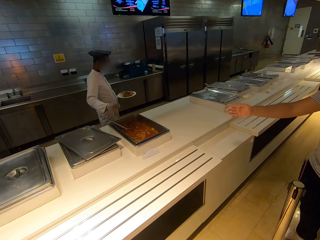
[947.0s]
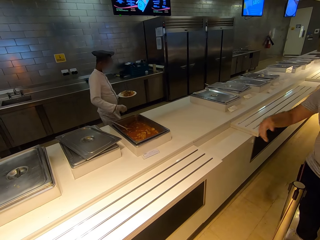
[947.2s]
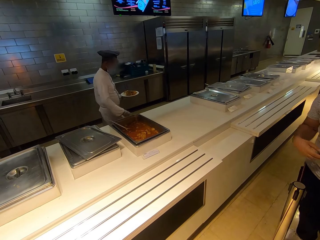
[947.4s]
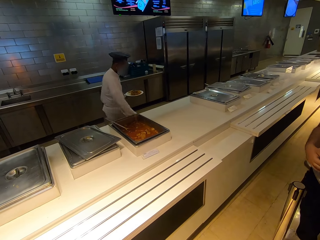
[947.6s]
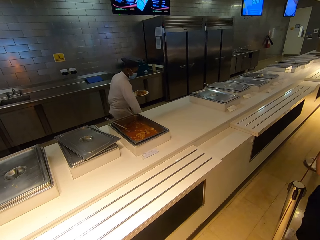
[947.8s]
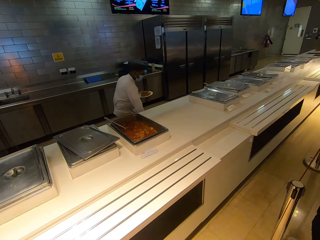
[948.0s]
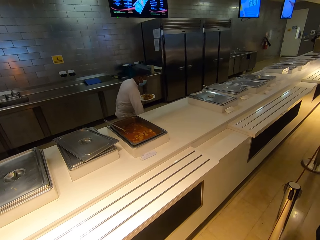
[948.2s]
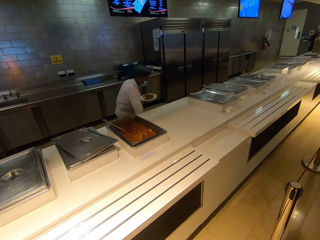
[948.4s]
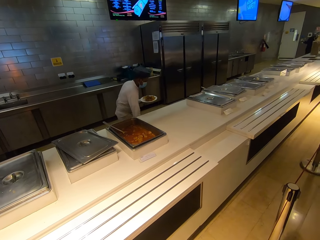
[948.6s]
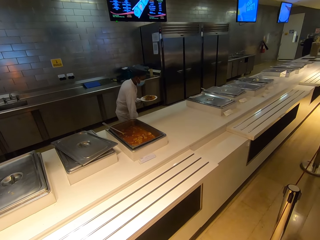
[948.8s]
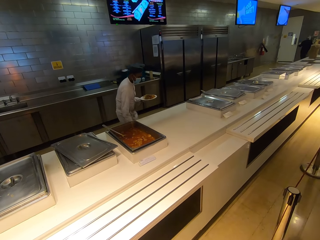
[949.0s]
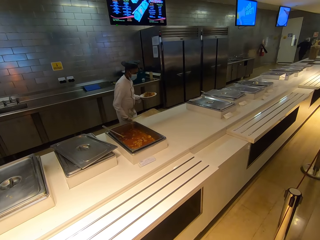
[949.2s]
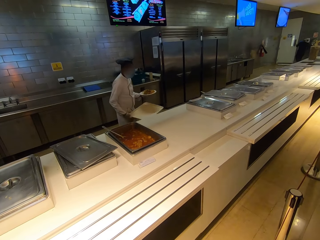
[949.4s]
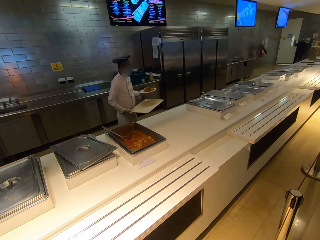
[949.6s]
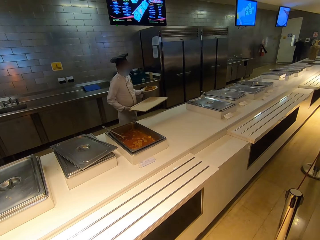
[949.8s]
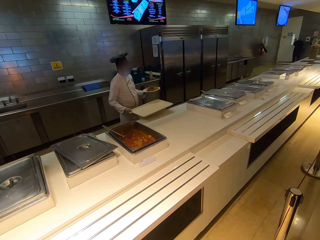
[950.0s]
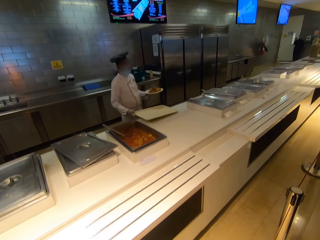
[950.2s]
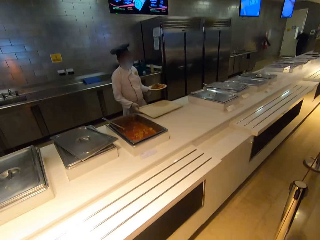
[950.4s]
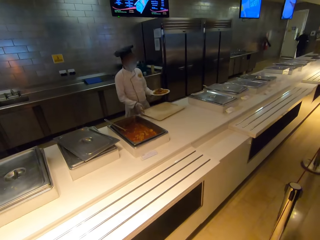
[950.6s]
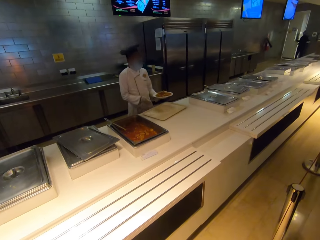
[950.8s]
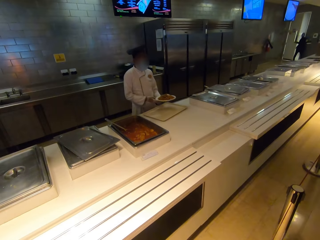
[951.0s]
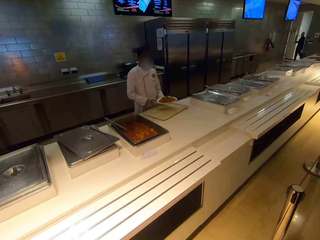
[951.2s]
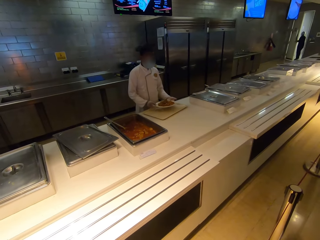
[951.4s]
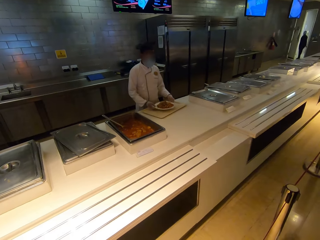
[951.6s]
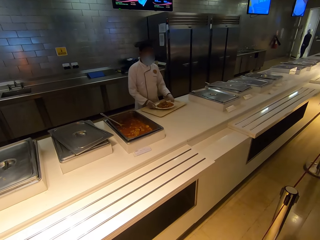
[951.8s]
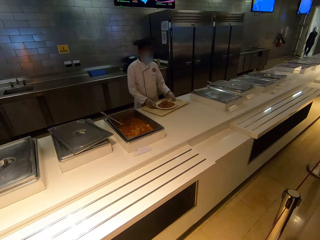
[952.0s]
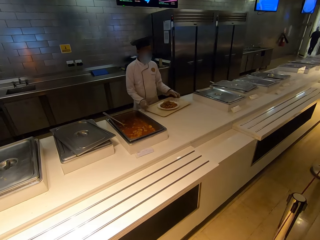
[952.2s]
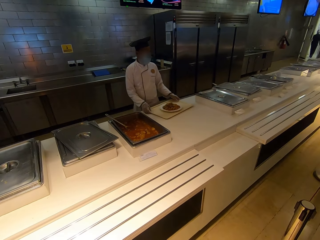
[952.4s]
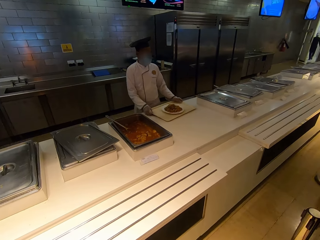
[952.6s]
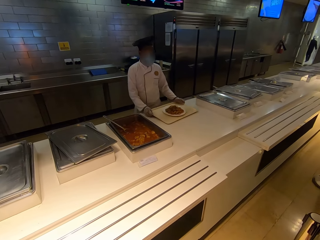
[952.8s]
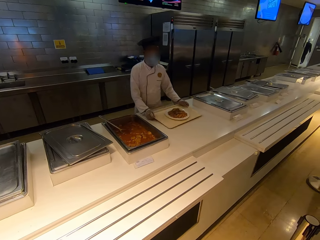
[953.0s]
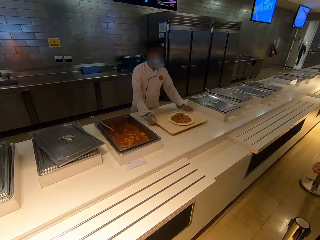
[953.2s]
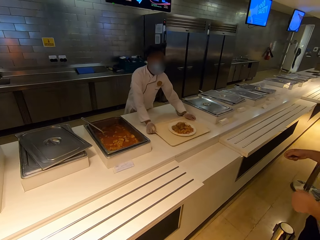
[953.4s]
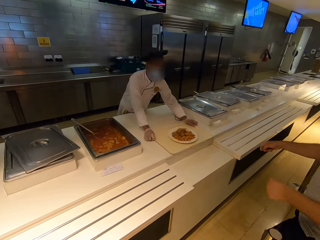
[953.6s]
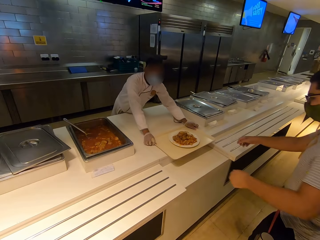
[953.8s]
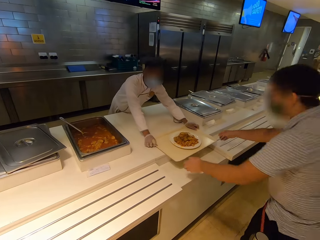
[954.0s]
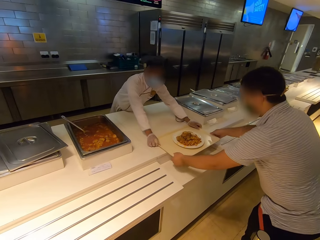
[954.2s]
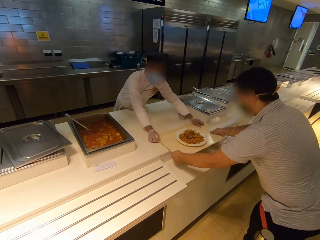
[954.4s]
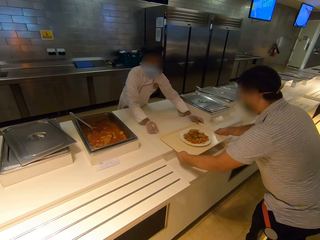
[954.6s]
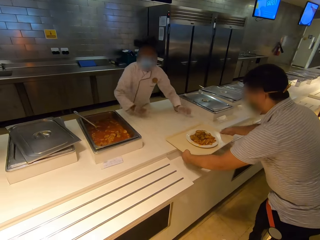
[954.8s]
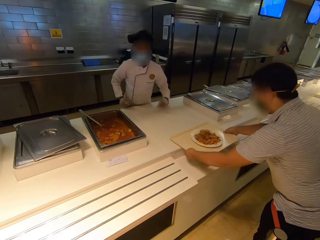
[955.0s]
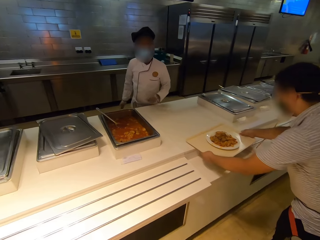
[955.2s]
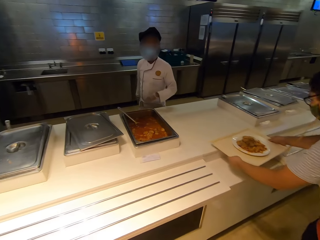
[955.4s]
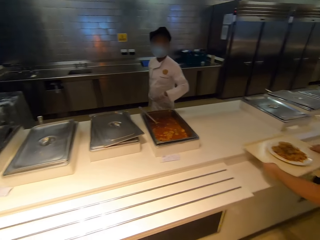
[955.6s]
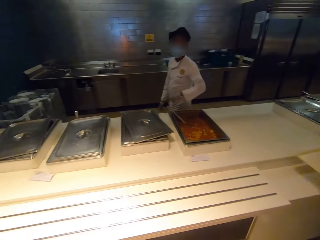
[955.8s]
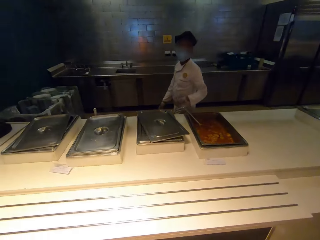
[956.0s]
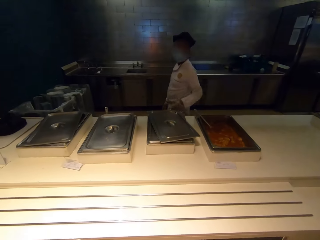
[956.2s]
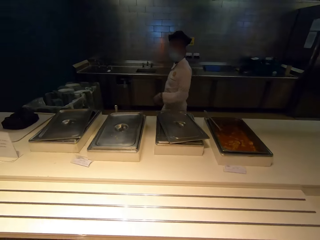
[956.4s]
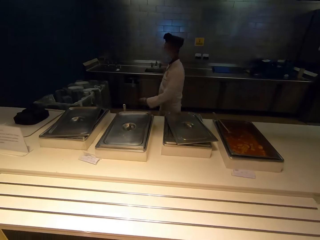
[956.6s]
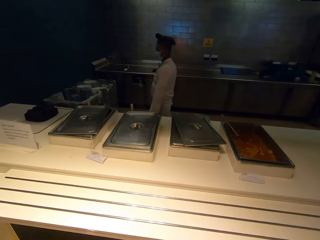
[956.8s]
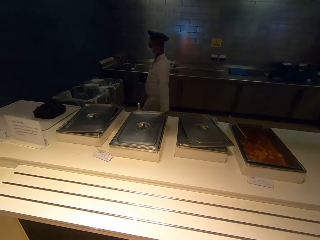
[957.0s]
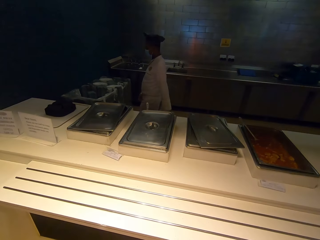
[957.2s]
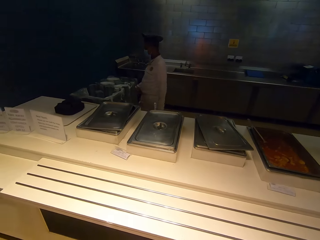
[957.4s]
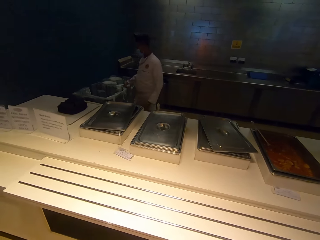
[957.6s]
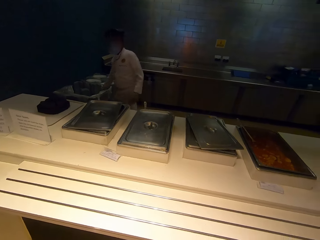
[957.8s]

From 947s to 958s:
A chef picks up a tray. The chef puts the tray on the kitchen counter. The chef puts a plate on the tray. The chef gives a man the tray. The man picks up the tray. The chef walks around.

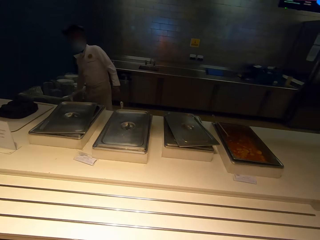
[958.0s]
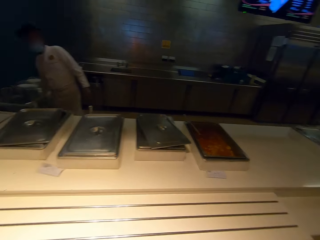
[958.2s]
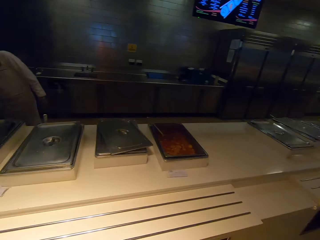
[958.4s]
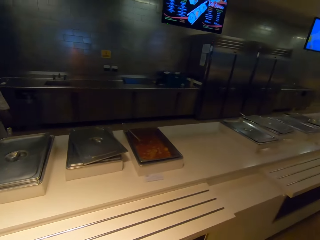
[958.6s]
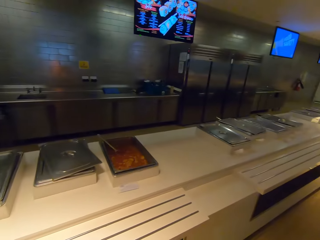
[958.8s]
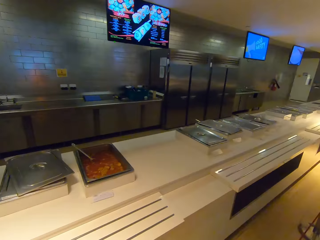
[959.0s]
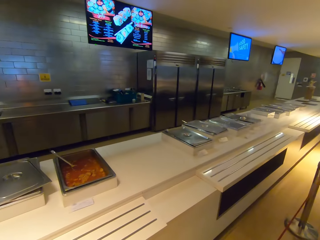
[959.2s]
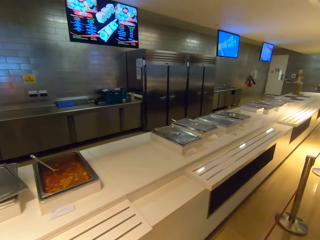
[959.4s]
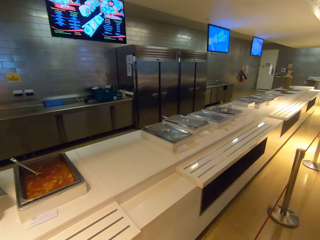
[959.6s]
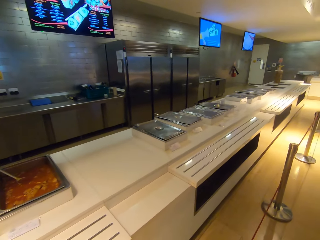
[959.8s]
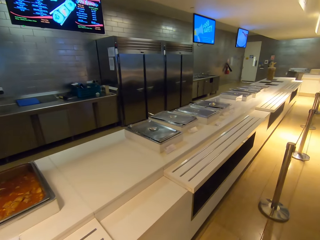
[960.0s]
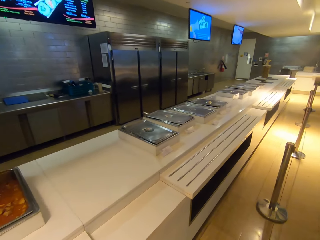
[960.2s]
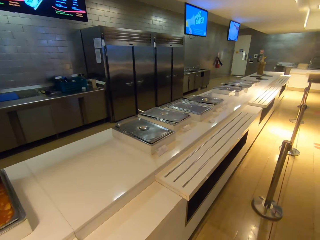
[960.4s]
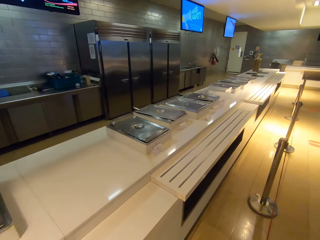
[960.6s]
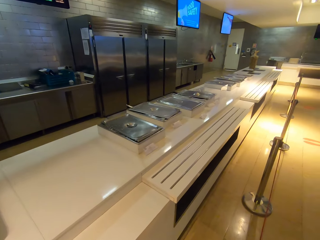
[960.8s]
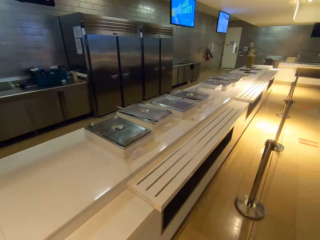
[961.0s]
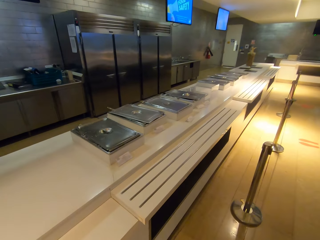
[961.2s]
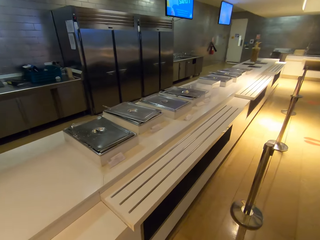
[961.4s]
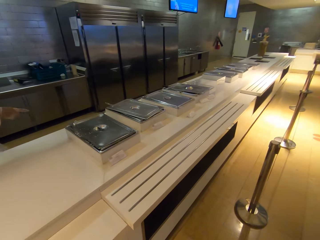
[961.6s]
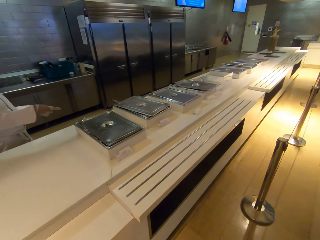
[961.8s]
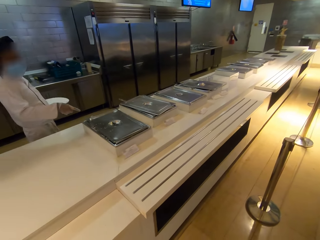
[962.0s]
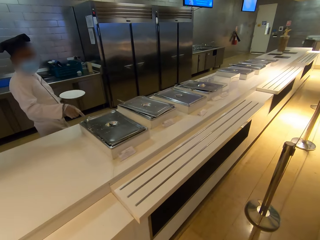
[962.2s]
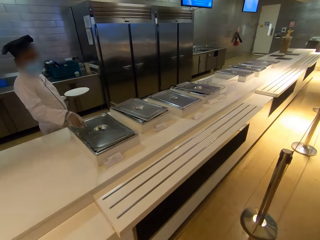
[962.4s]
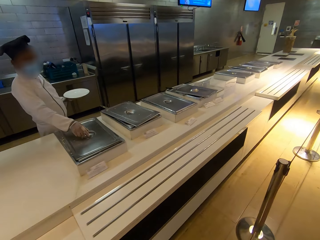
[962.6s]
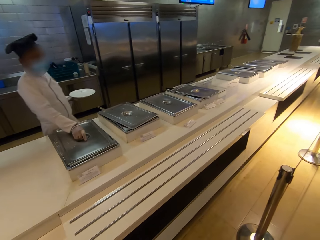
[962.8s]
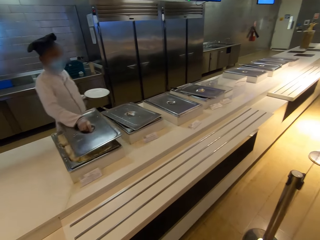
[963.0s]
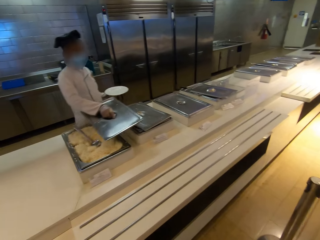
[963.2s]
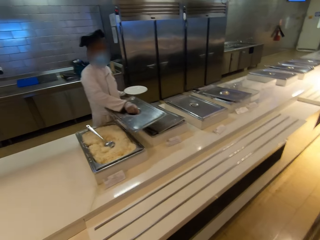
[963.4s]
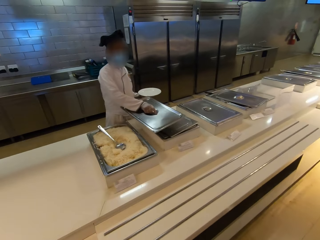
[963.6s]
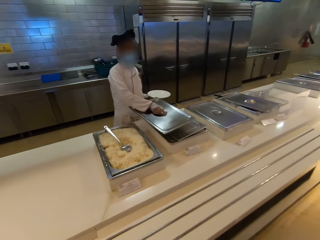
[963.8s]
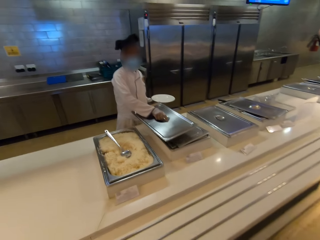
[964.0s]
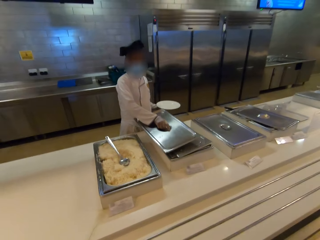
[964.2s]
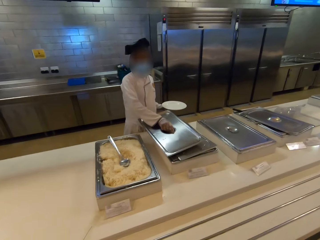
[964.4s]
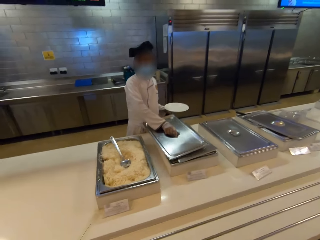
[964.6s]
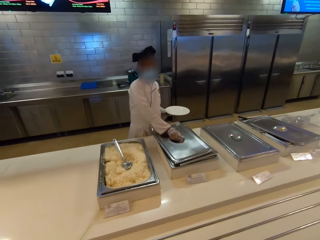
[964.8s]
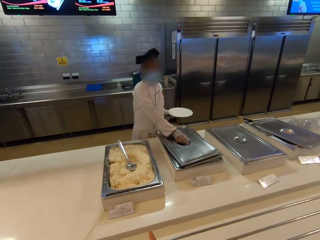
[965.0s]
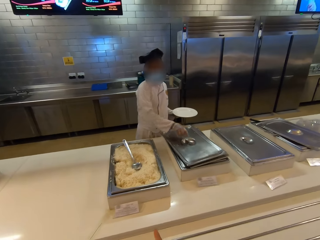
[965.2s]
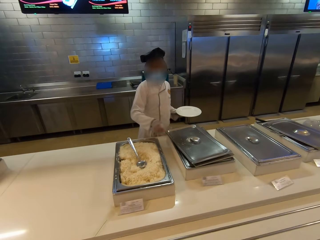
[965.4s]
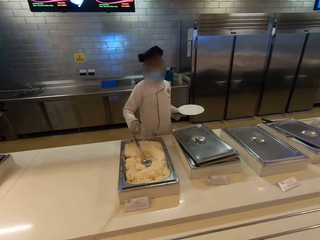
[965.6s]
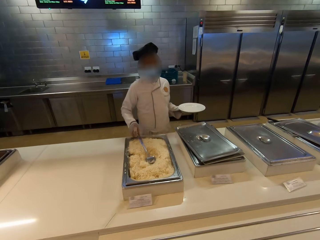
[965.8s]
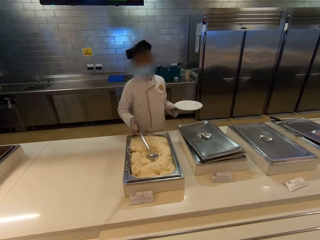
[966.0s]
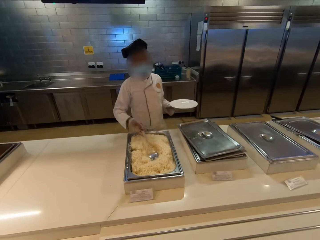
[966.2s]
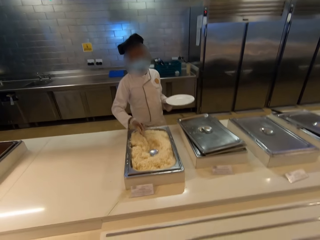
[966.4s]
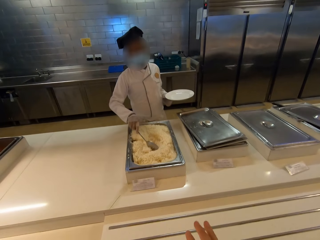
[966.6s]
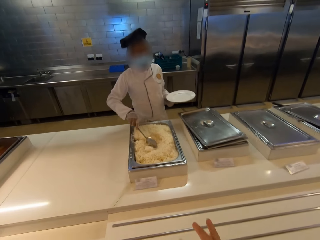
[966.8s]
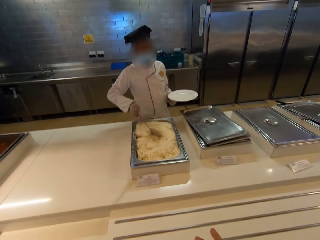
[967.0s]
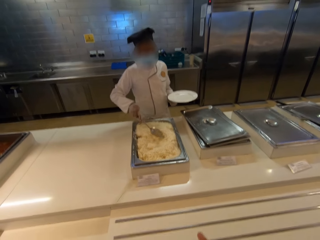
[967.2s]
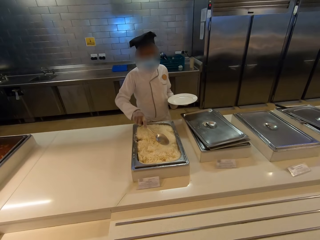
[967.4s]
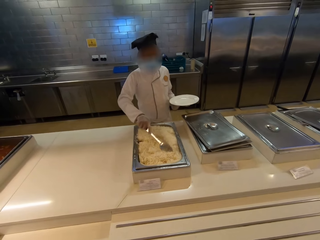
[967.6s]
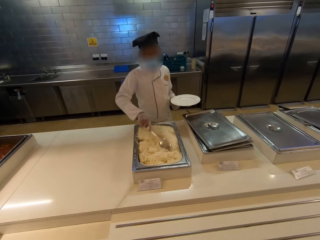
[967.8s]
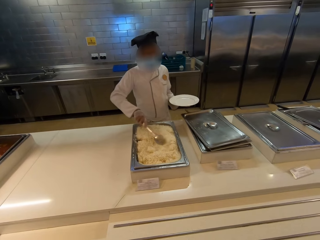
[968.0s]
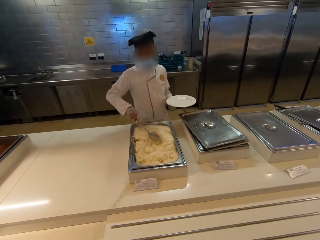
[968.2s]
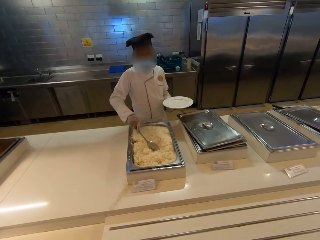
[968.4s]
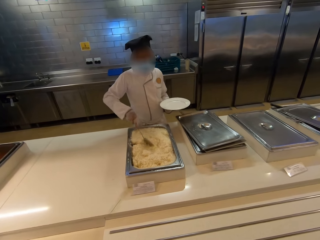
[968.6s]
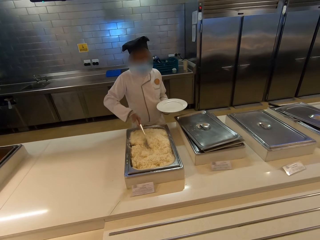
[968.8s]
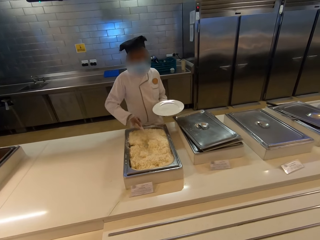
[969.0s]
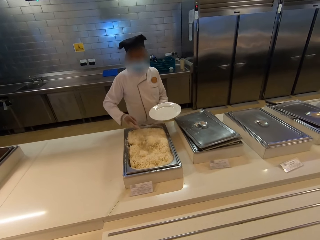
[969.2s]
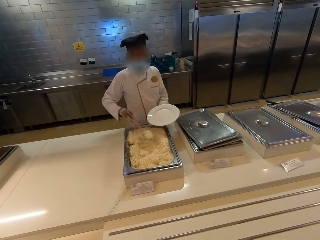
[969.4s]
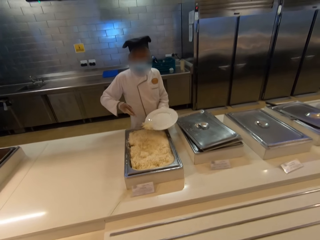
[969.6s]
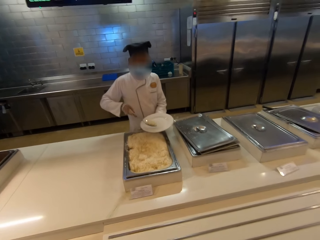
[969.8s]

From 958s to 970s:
The camera wearer looks around. They walk around. A chef opens a buffet tray with rice. The chef serves food. The chef serves the rice.
